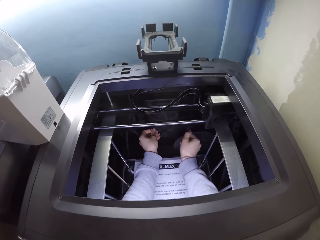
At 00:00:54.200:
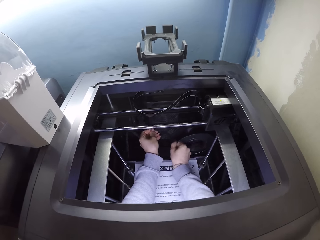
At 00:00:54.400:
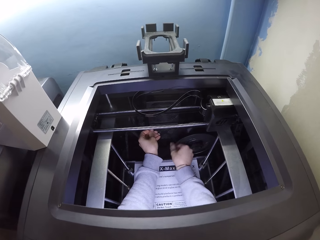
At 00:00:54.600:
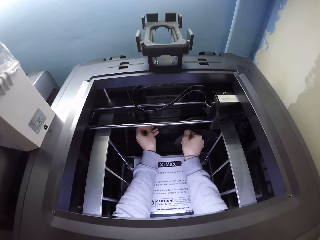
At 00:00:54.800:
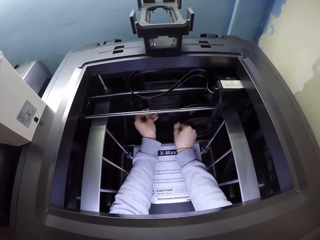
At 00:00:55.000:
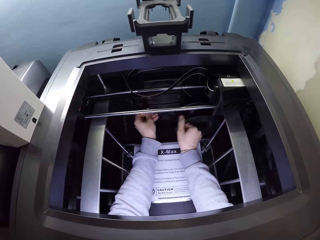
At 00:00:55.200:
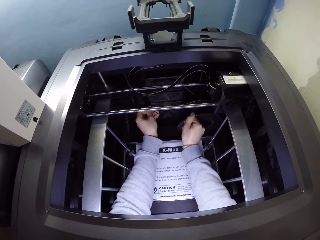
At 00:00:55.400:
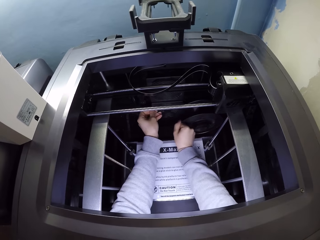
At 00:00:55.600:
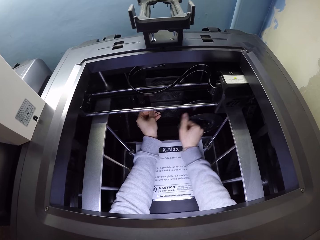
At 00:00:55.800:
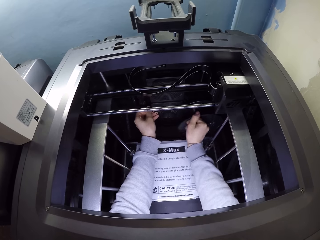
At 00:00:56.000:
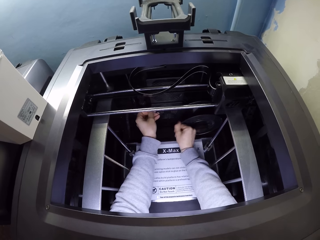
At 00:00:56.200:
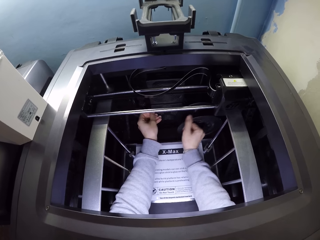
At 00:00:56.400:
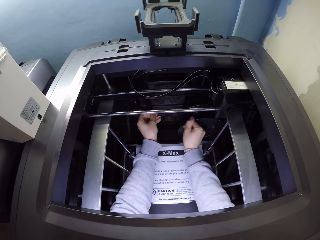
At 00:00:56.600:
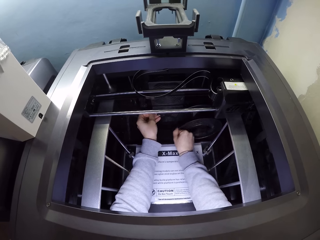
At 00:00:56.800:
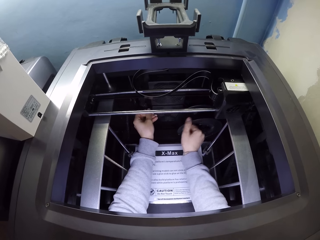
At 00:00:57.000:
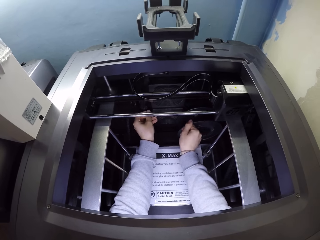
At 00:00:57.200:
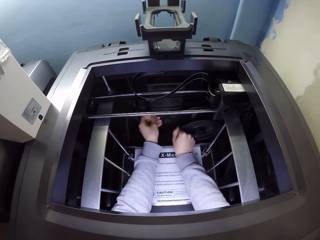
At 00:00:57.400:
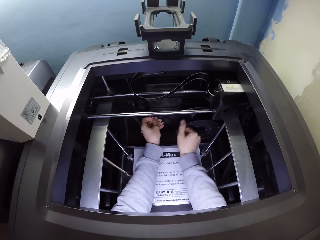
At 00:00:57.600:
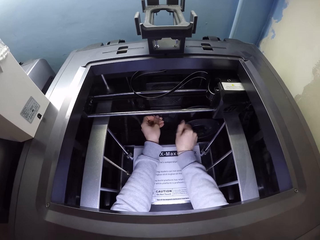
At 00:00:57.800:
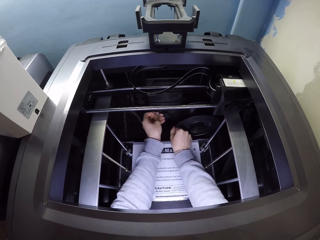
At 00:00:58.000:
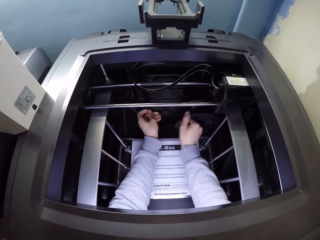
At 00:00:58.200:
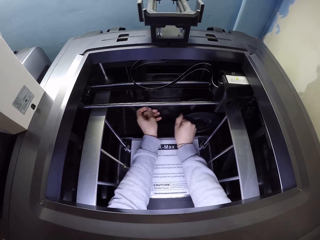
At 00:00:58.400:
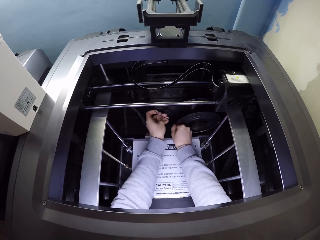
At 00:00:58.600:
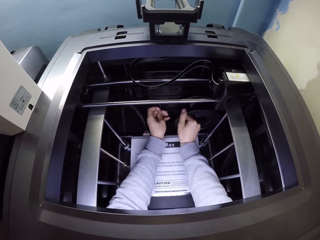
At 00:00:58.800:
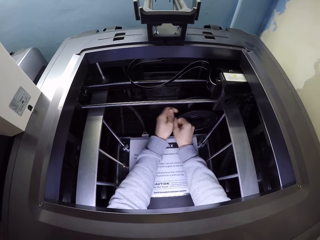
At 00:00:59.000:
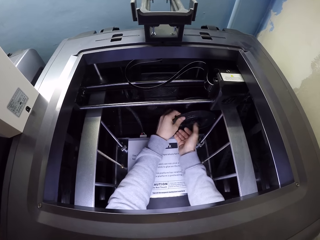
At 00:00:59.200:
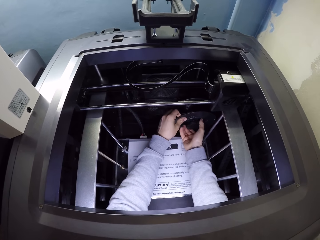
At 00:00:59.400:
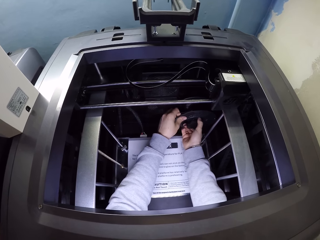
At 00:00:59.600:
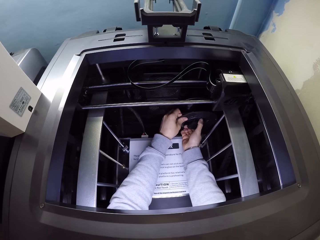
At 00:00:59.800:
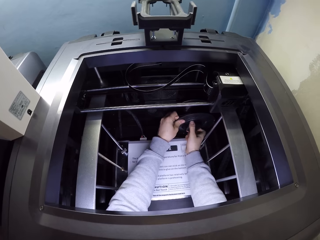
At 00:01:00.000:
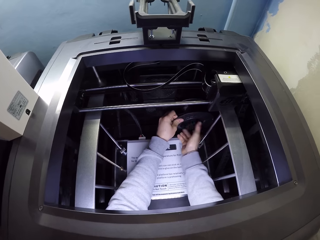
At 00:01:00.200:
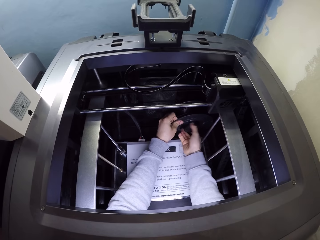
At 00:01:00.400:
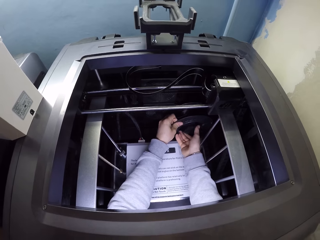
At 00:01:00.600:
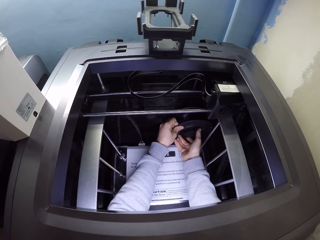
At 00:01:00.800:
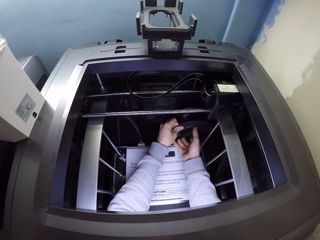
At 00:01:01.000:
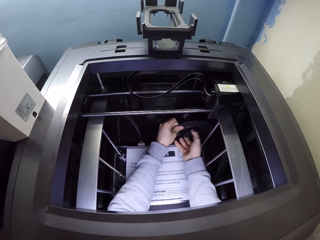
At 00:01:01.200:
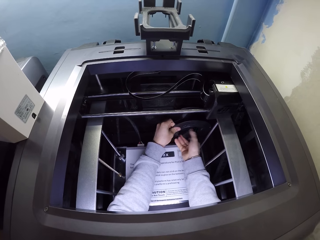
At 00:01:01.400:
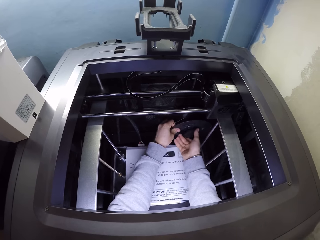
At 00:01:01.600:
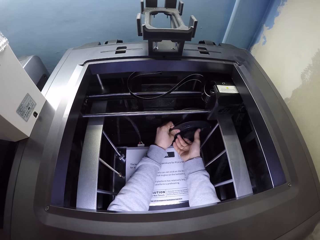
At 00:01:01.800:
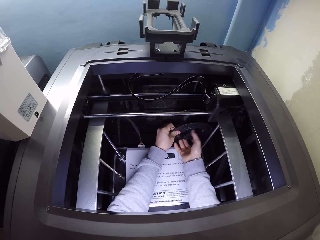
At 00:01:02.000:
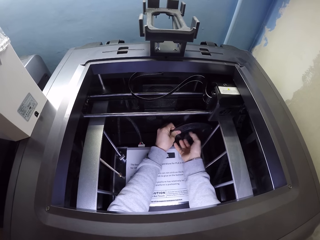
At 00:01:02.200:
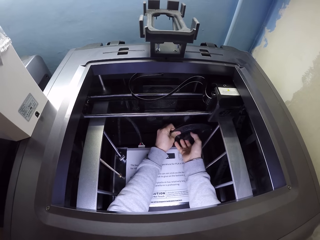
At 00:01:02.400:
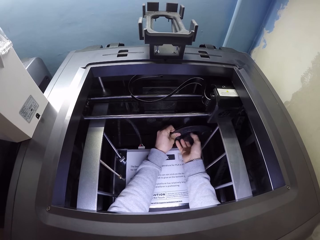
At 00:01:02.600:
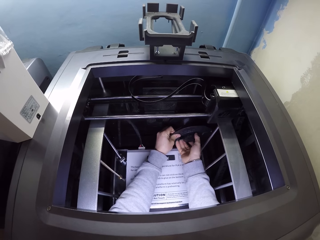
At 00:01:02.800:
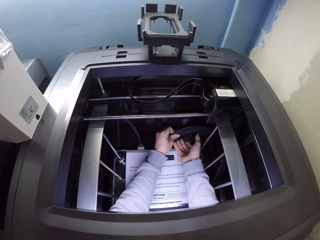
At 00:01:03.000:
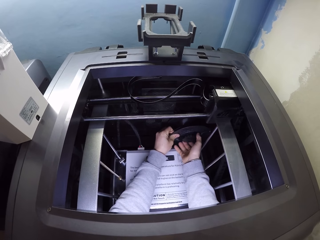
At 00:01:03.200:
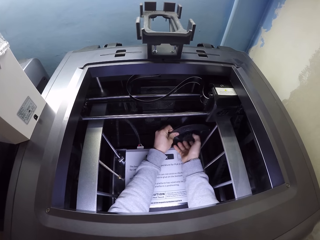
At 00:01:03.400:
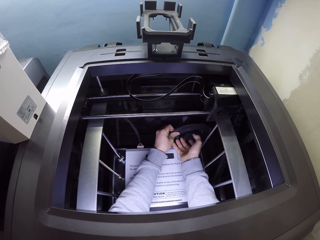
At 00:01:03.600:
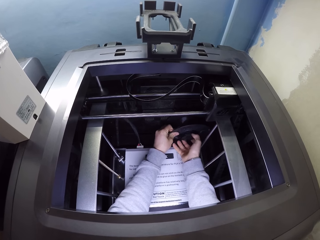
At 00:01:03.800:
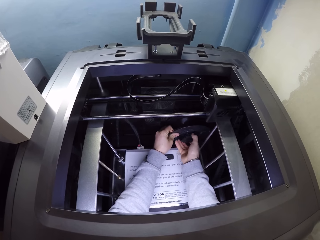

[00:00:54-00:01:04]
The camera wearer fixes a cable in the 3D printing machine with his hands. He rotates the cable holder. He loosens a lever in the 3D printing machine with both hands.

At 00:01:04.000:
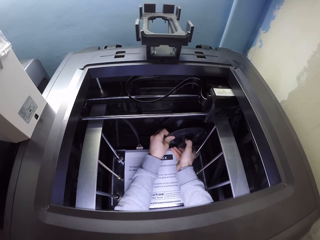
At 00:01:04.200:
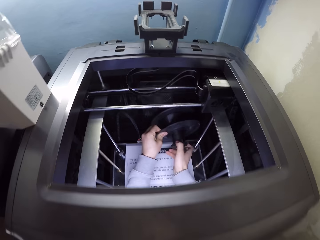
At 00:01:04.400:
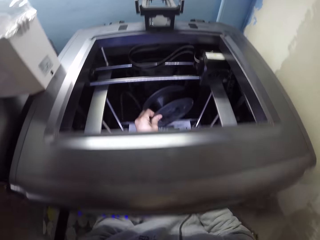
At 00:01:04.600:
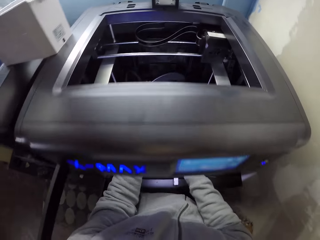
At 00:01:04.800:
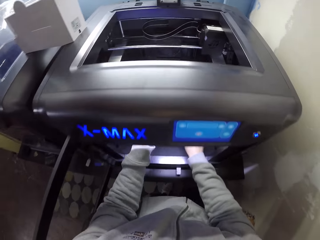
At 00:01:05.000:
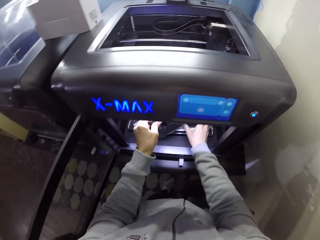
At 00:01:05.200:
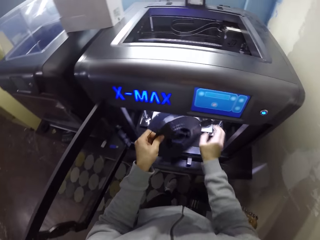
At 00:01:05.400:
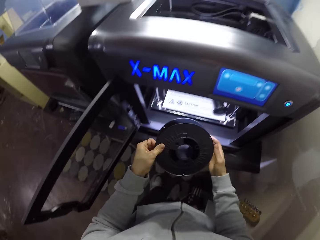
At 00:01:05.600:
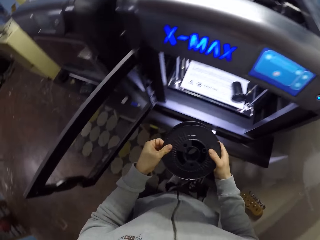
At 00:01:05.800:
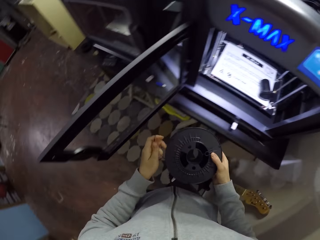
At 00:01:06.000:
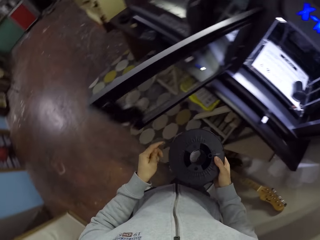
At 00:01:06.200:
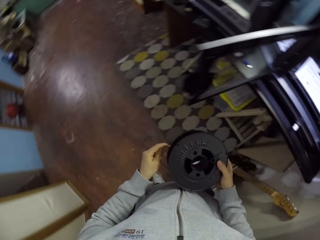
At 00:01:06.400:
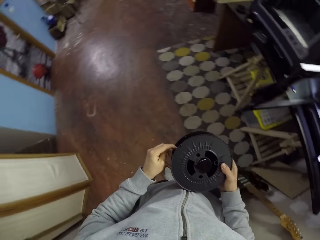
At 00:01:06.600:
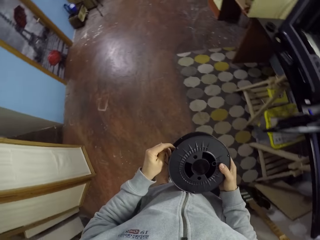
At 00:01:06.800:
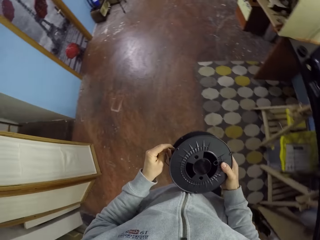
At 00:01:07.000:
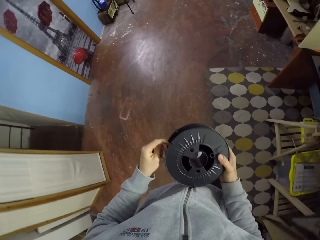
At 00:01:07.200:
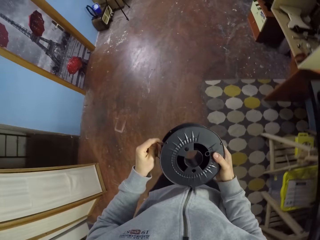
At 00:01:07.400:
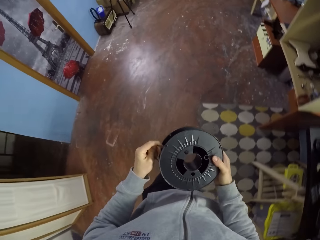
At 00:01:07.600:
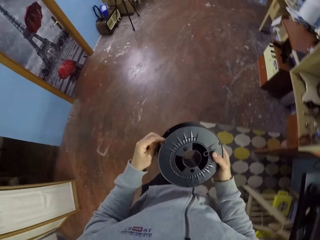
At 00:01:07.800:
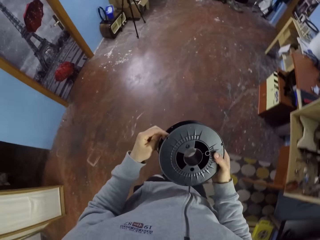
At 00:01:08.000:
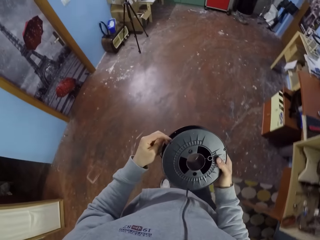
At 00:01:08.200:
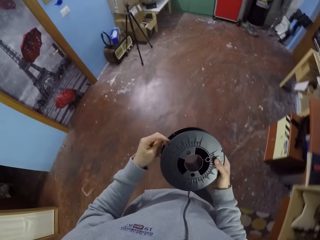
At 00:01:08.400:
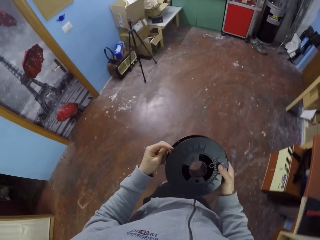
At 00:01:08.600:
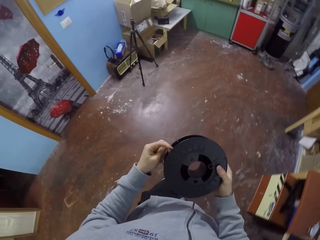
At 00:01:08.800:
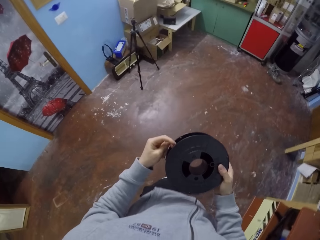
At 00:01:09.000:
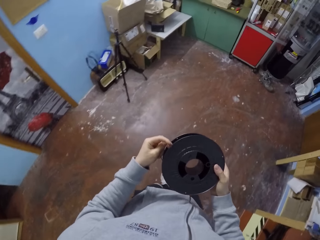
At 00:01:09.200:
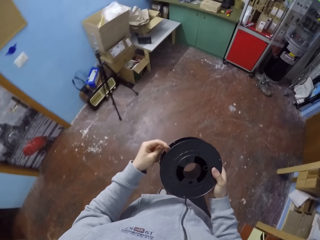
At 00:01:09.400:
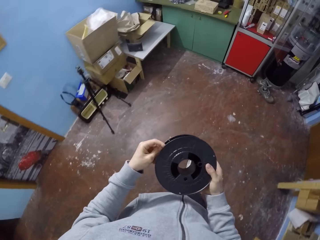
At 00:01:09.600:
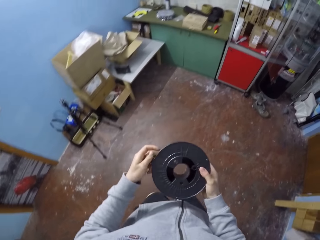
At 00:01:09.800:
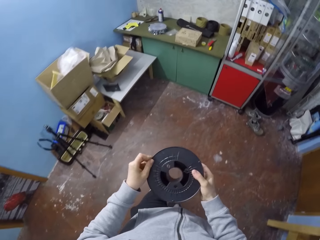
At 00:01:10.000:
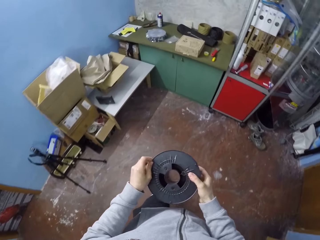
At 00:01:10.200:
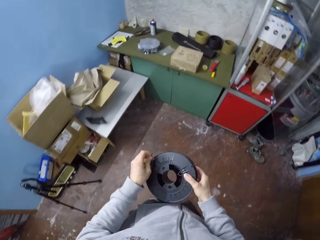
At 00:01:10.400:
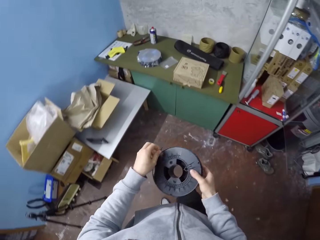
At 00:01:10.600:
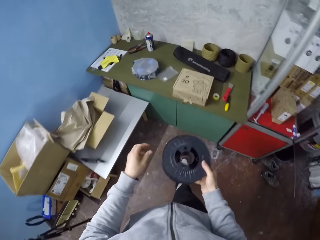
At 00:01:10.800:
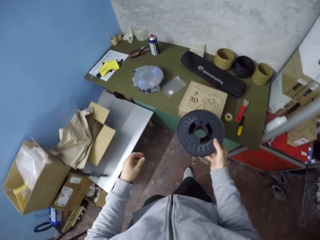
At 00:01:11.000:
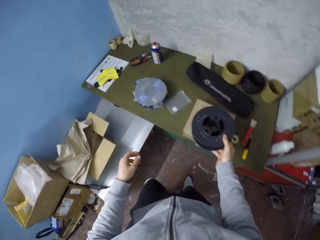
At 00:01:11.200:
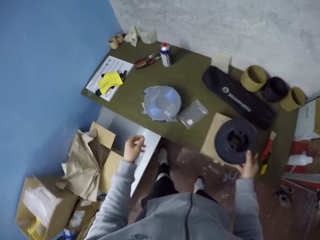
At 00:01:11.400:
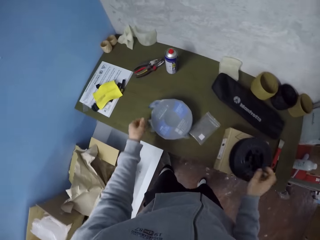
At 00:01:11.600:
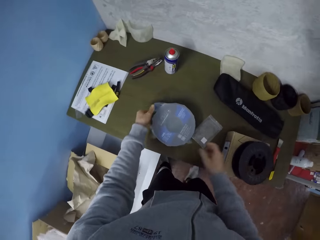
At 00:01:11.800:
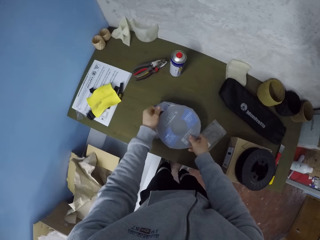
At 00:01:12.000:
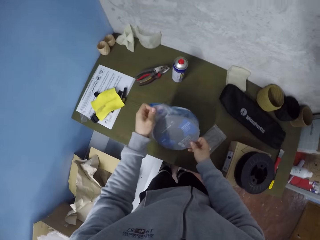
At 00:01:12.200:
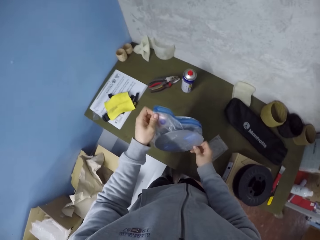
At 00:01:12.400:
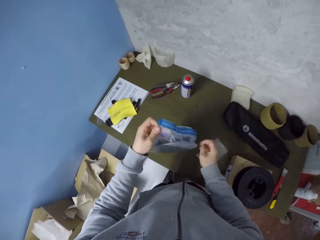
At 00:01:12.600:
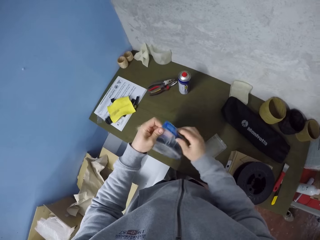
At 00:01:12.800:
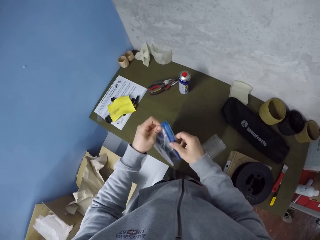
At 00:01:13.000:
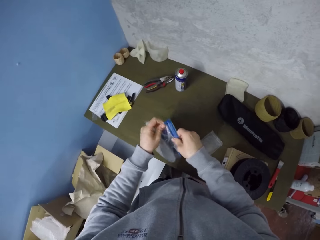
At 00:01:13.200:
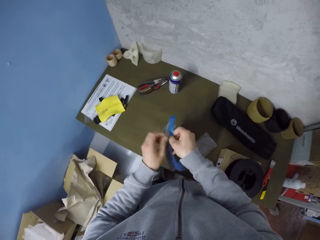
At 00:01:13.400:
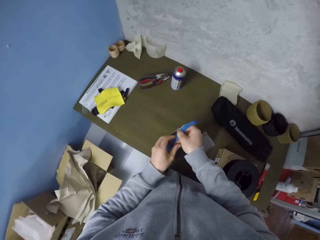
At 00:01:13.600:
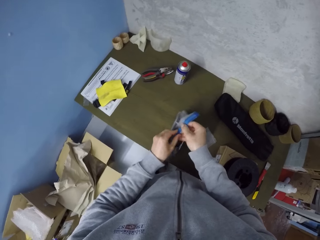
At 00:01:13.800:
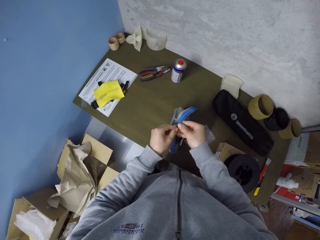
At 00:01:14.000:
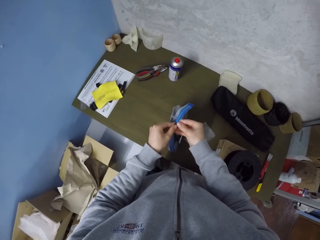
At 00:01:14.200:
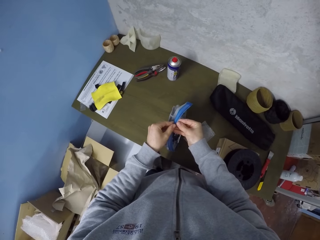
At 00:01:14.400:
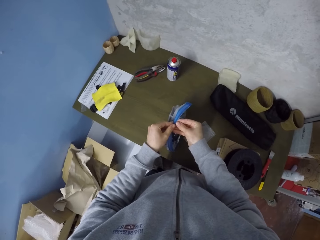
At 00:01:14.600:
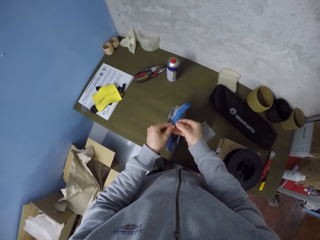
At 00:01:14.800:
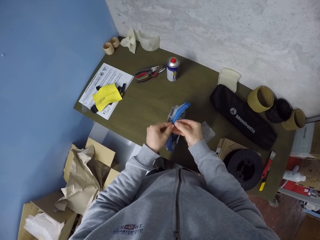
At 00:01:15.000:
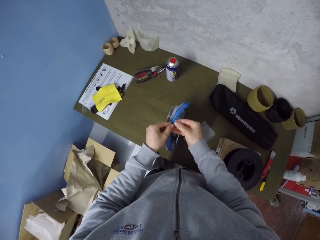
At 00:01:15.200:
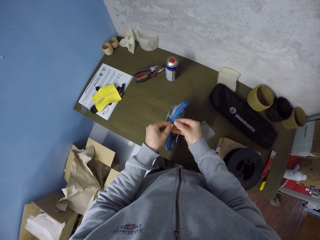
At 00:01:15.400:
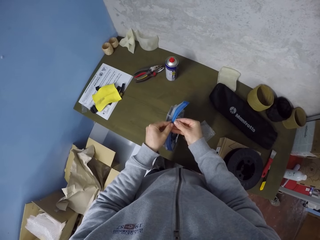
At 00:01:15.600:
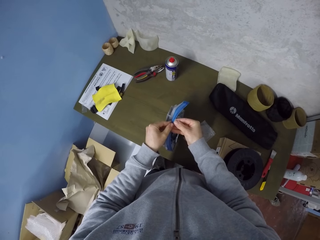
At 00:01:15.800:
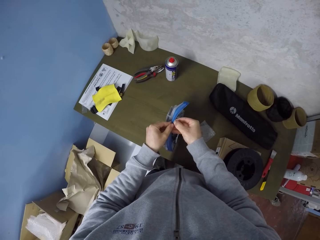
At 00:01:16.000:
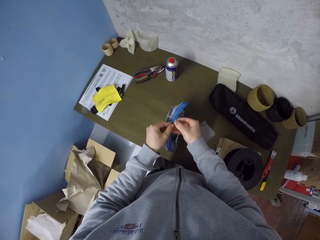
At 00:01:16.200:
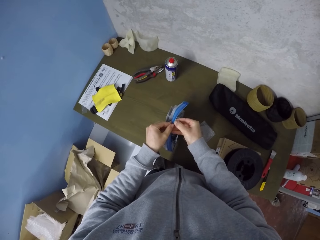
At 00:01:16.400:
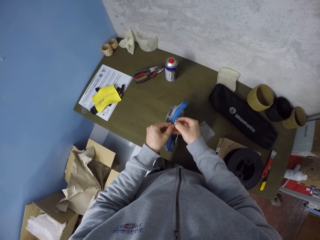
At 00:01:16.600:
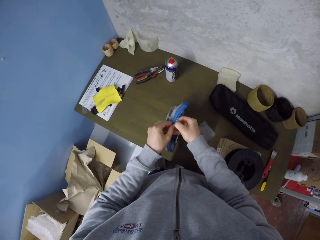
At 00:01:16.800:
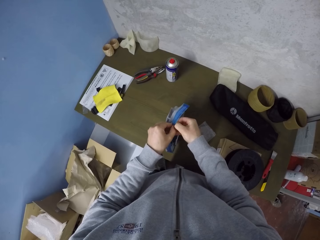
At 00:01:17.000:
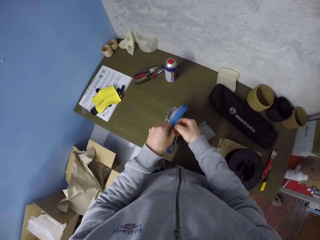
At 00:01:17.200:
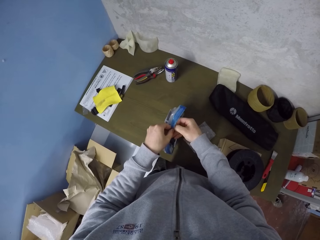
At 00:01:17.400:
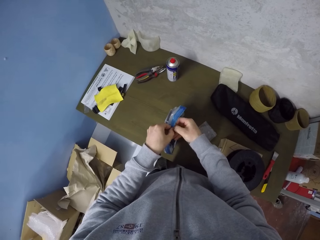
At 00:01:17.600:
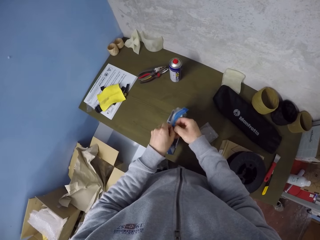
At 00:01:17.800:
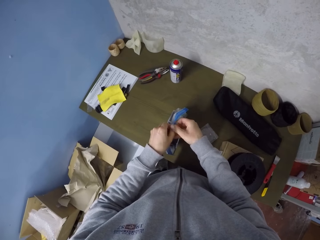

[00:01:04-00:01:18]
The camera wearer drops a bolt in the 3D printing machine with his right hand. He brings out the lever or cable holder from the 3D printing machine with his left hand. He holds the lever with his right hand. He walks. He drops the lever on the table with his right hand. He picks up a lever in a plastic bag on the table with both hands. He opens the plastic bag with both hands.
